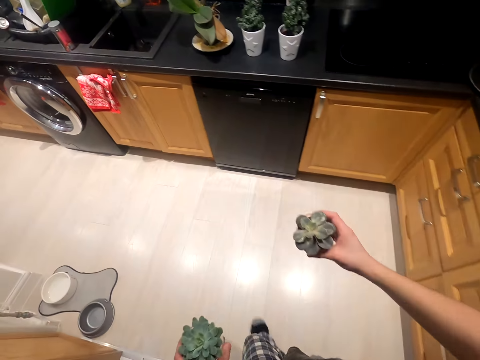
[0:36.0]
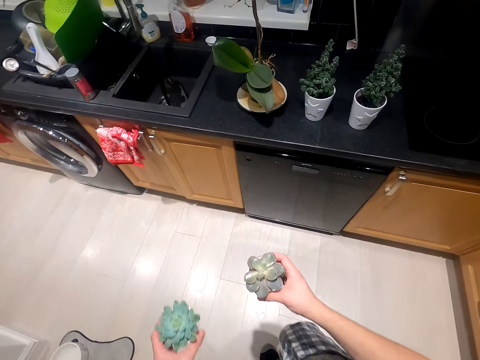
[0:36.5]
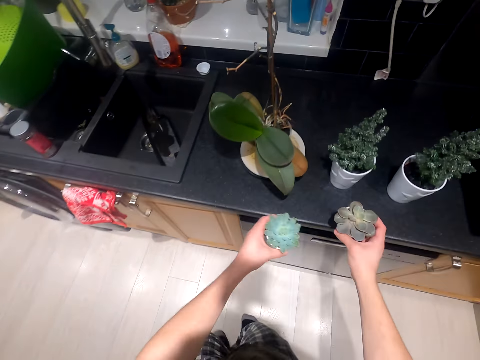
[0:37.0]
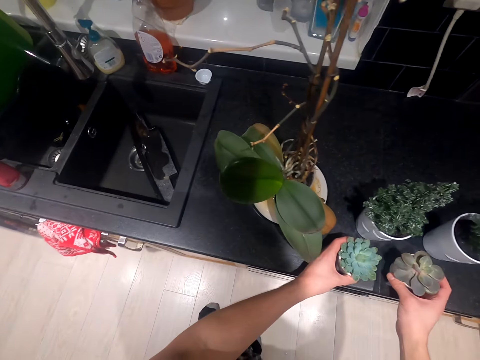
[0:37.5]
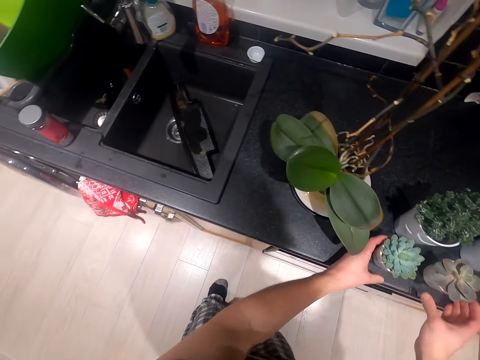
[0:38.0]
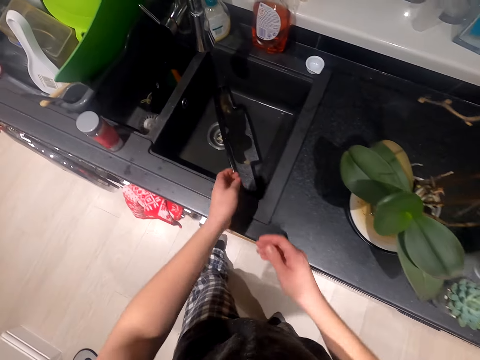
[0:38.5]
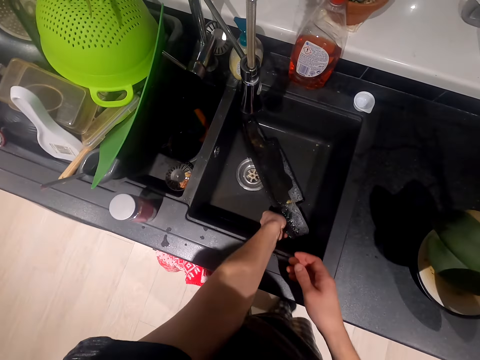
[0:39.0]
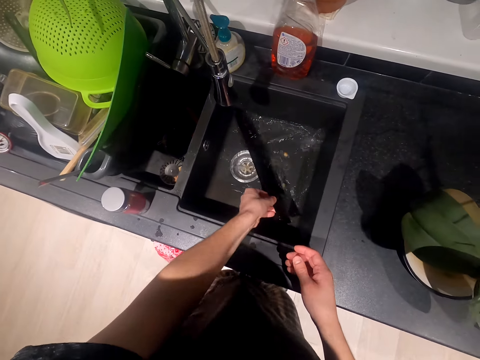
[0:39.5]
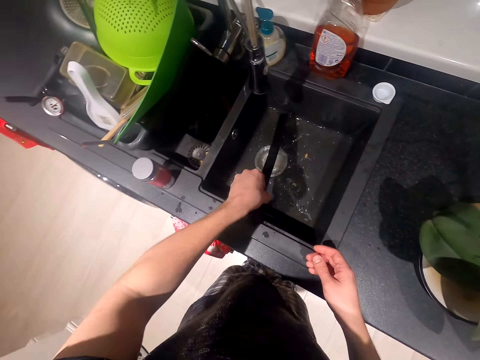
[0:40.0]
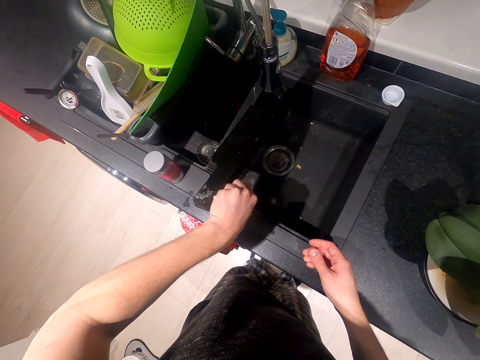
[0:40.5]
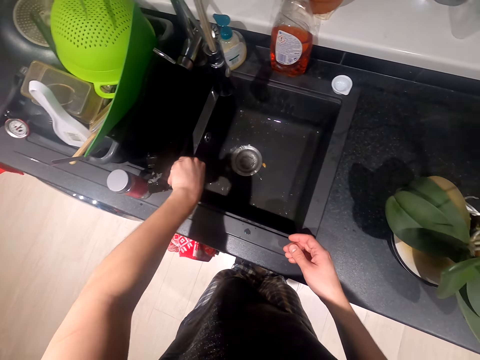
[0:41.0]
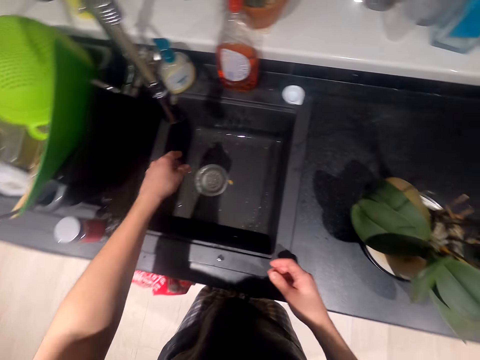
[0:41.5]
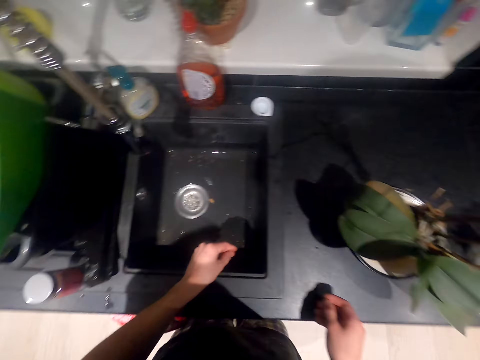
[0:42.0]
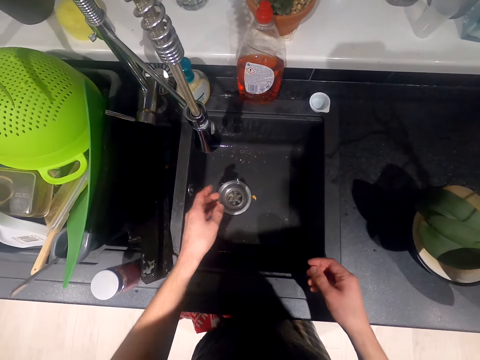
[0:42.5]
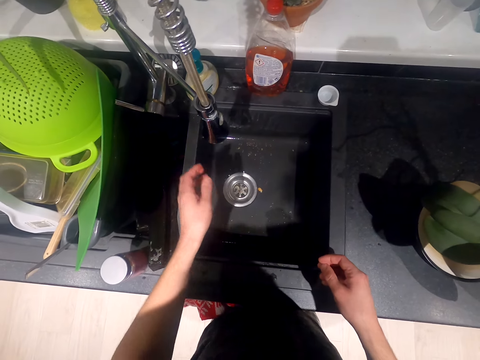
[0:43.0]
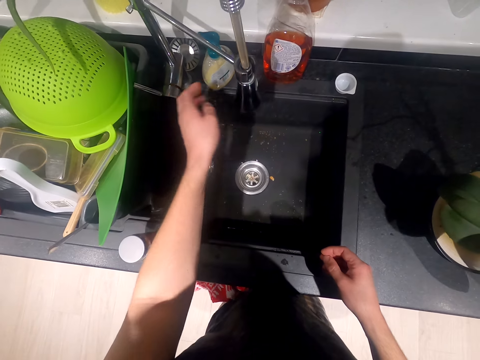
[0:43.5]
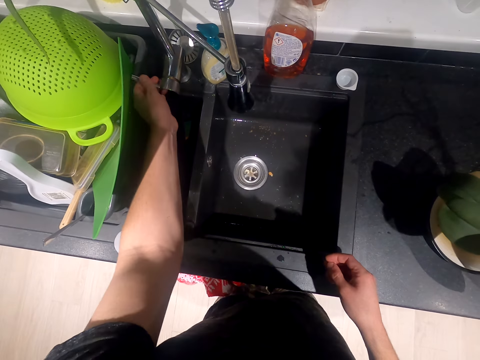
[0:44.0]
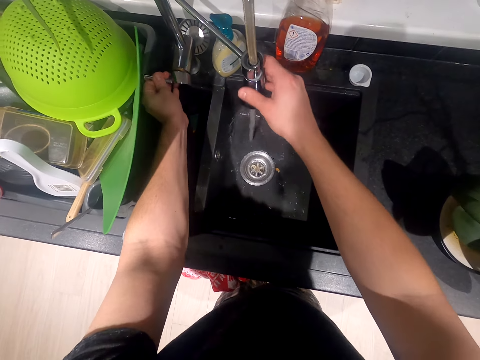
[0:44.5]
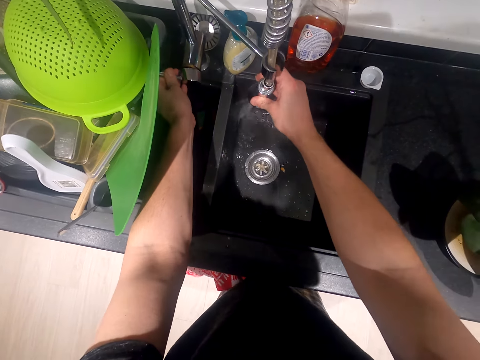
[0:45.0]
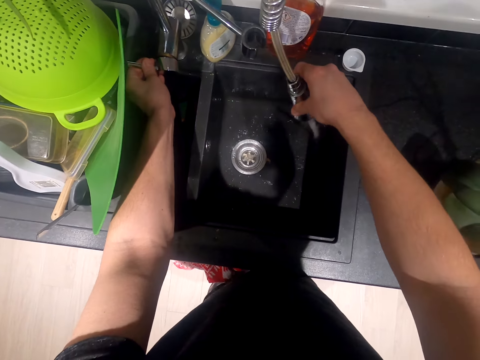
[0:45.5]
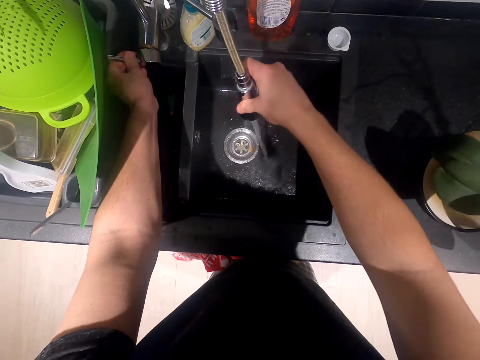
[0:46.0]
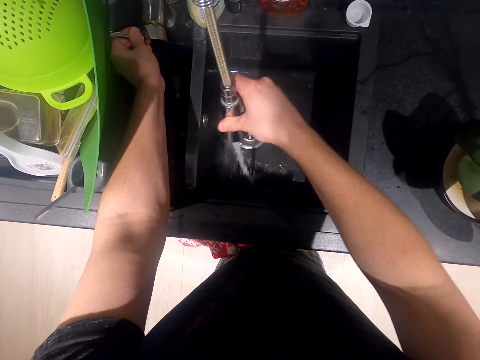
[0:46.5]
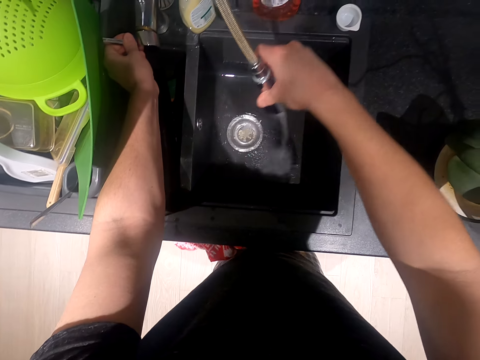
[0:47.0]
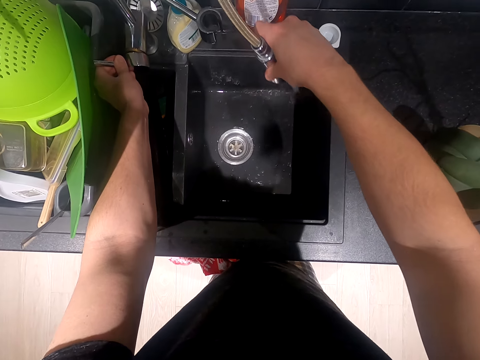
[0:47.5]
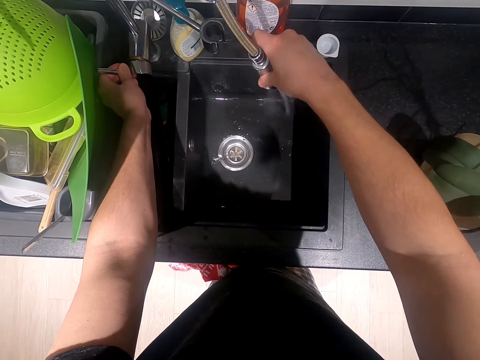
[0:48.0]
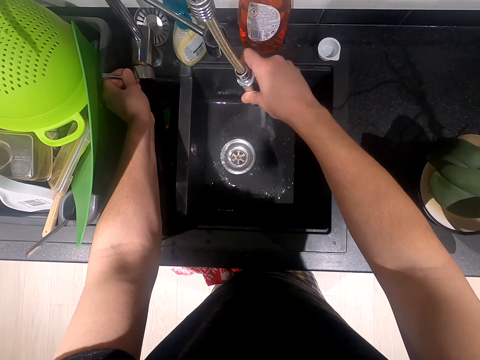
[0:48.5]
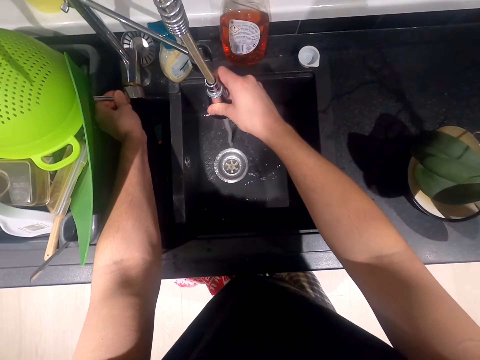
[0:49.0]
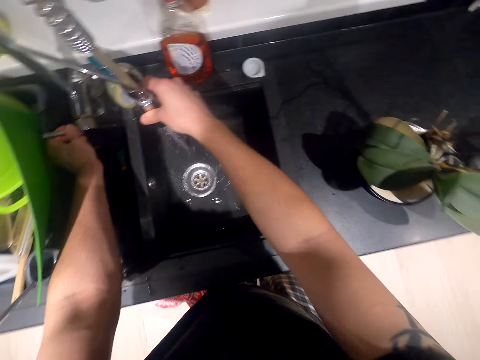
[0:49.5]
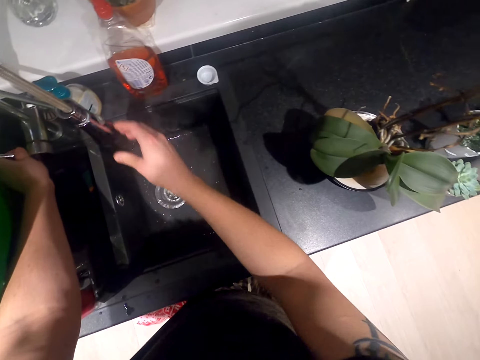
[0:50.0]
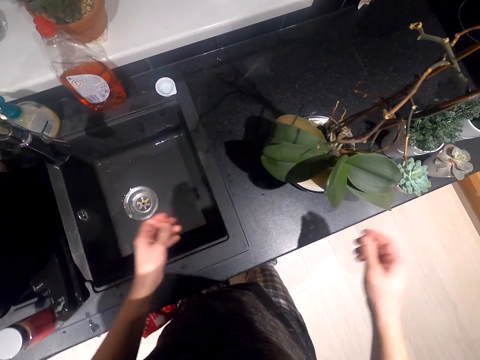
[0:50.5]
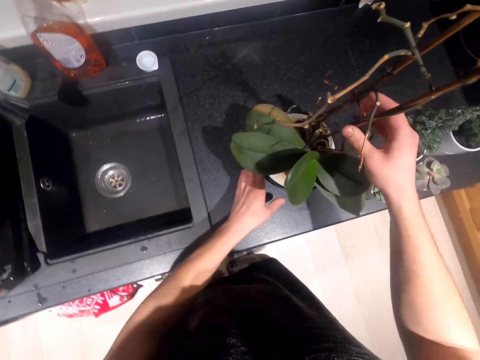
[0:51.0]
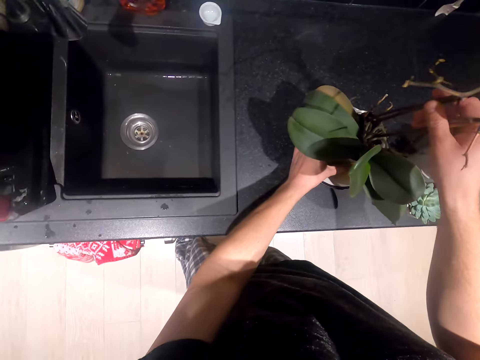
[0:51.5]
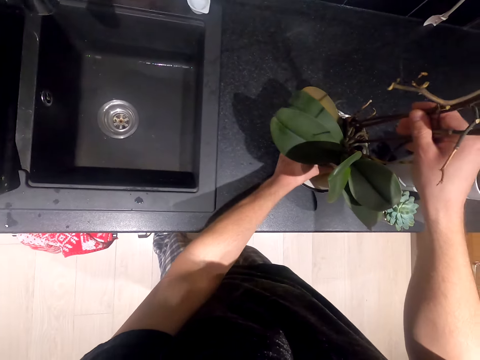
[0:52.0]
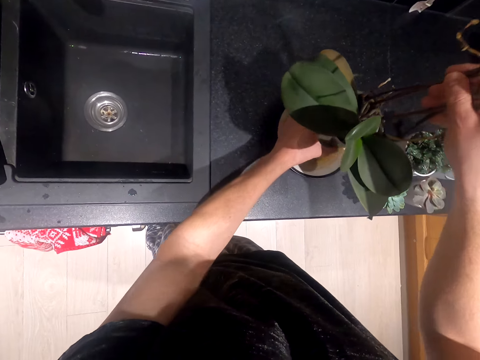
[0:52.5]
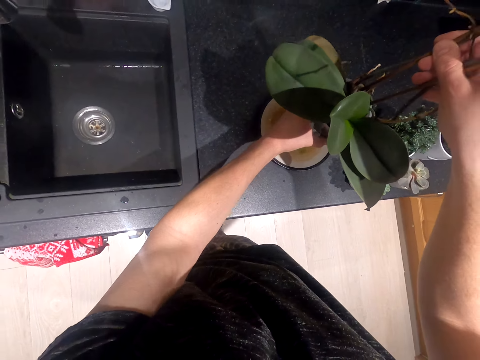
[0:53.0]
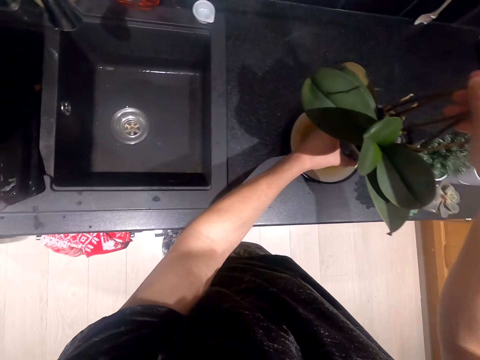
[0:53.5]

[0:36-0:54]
The camera wearer puts the flowers on the sink cabinet. They take something from the sink. They pour water in the sink. They move something from the kitchen sink. They move the hands and move the sink pipe. They open the kitchen sink. They open the water. They flush water in the sink. They clean the kitchen sink. They take a flower.

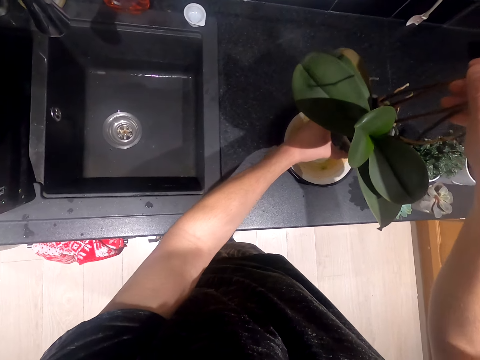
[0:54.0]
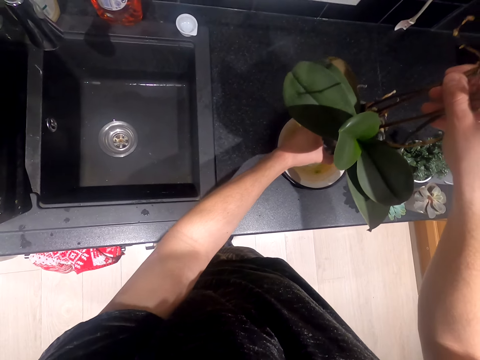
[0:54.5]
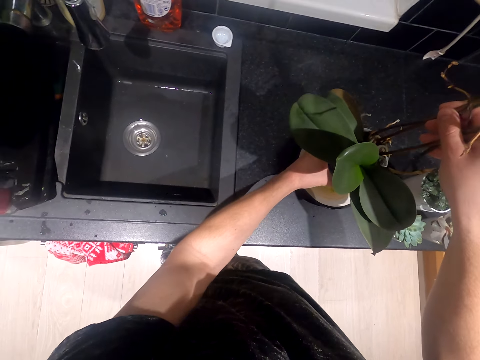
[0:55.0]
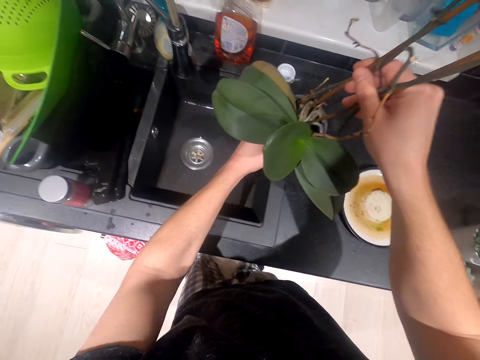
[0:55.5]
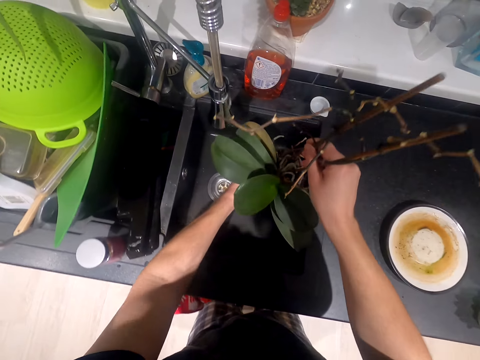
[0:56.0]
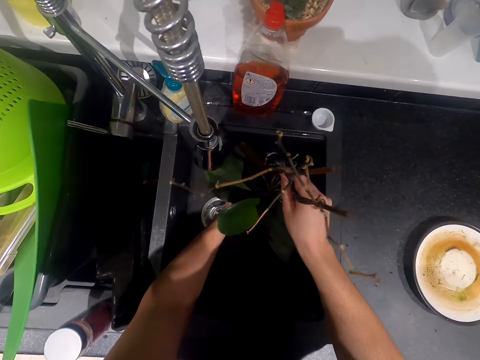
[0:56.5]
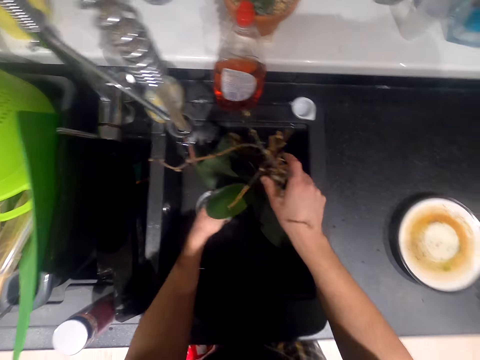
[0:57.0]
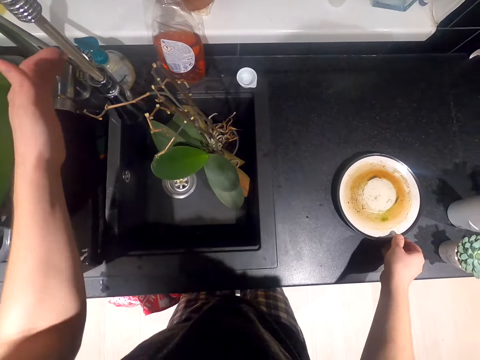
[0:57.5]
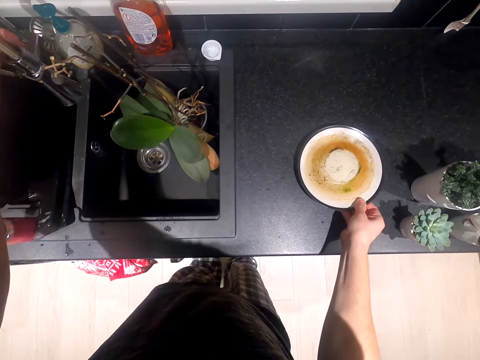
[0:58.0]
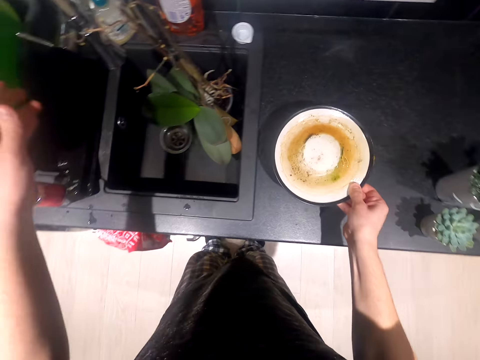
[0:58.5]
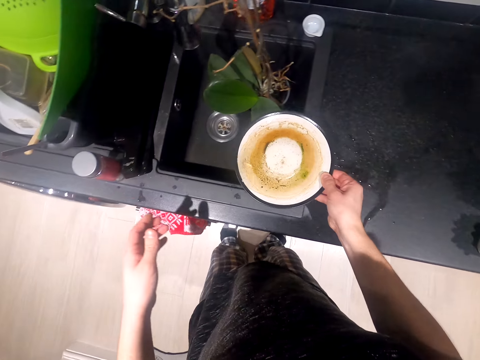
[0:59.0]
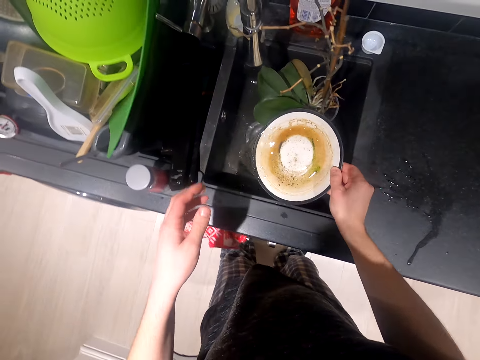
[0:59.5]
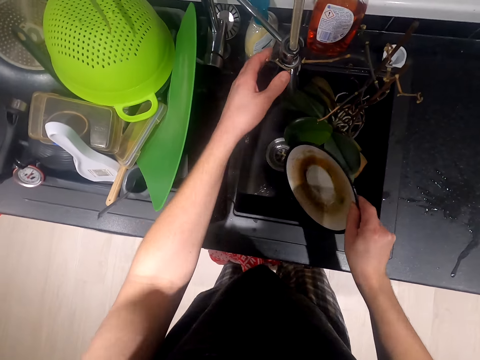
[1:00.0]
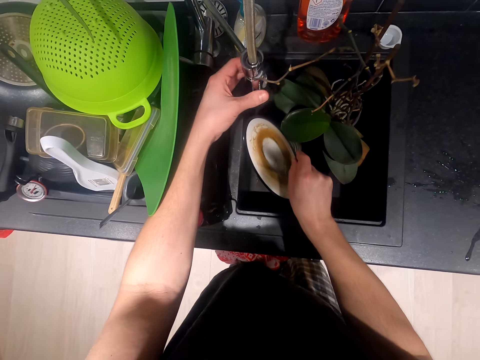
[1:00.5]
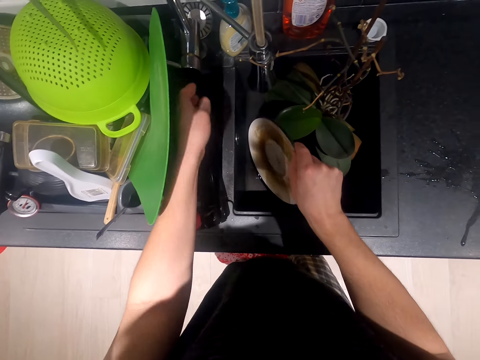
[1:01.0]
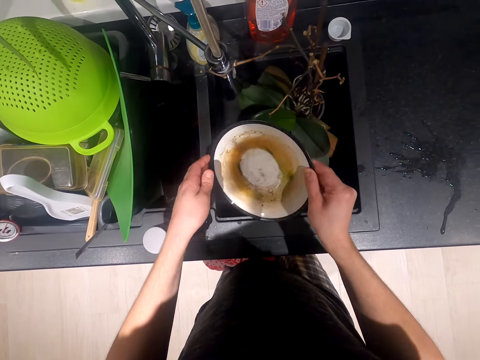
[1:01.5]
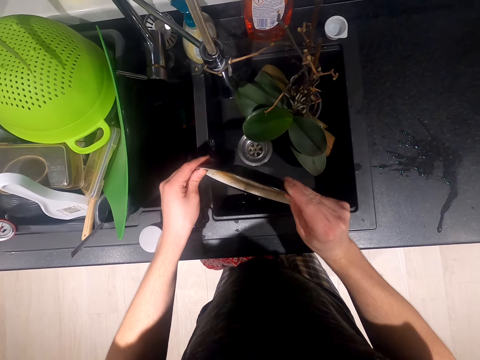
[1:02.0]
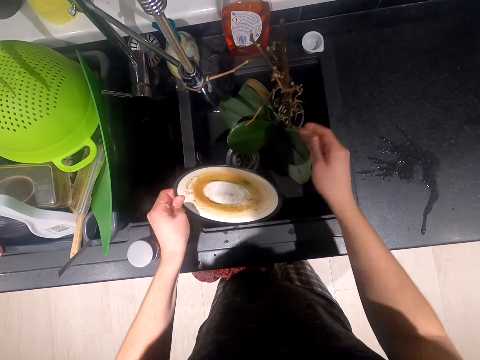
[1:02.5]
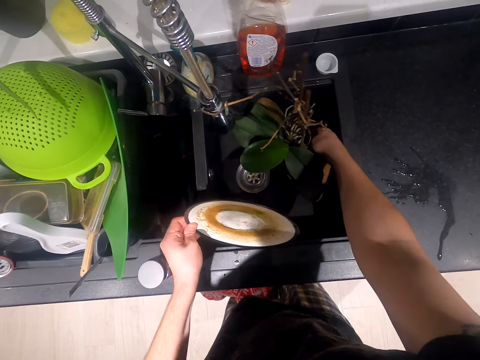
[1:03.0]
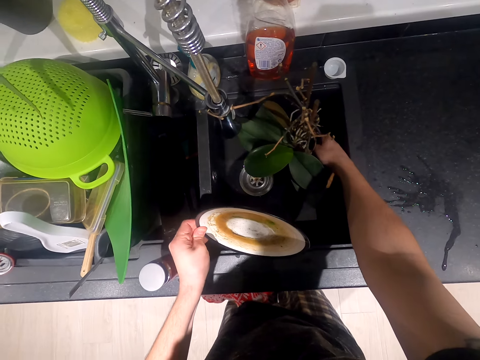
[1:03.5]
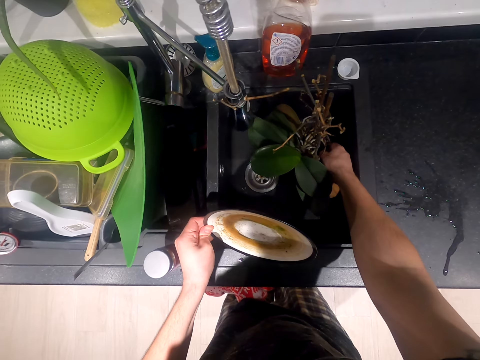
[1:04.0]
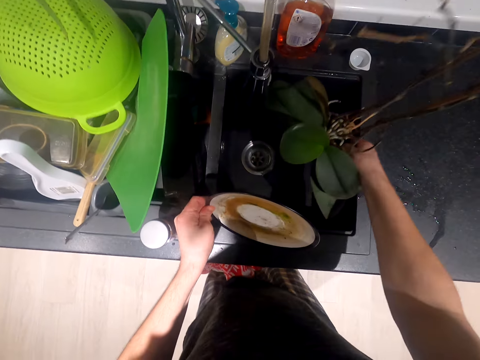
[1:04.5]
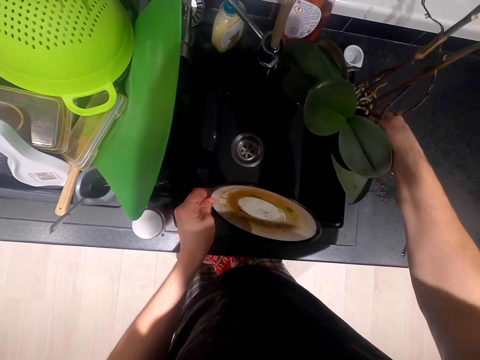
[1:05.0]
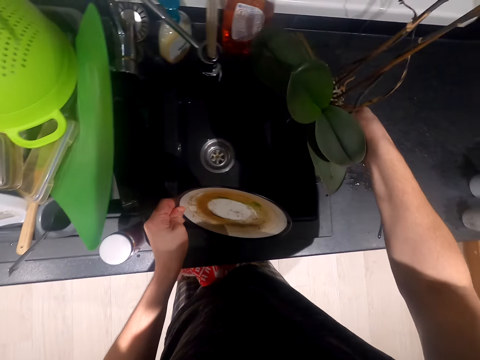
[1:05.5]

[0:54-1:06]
The camera wearer puts the flower in the sink. They take the plate. They pour water in the sink. They touch the sink pipe. They move the plate on the hands. They lift the flower.
